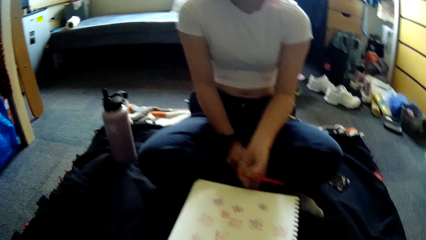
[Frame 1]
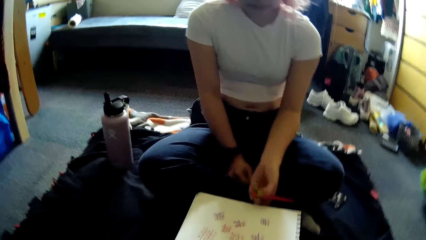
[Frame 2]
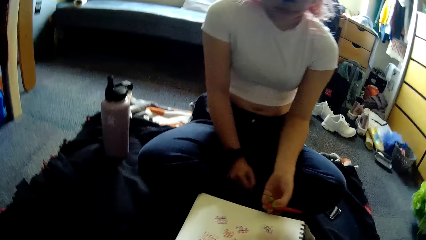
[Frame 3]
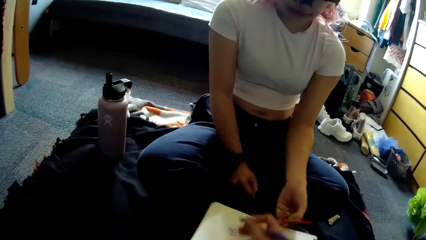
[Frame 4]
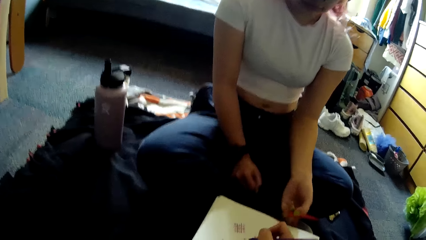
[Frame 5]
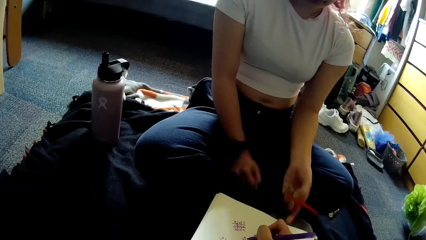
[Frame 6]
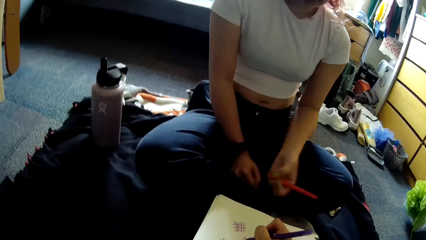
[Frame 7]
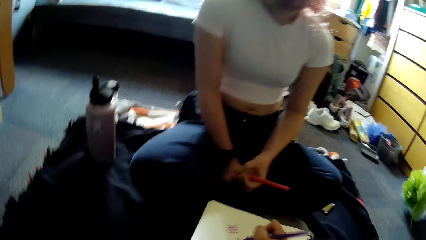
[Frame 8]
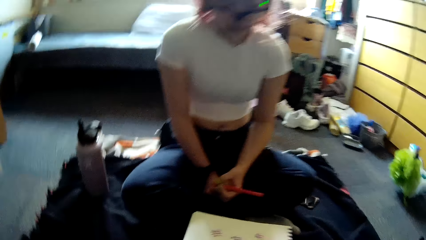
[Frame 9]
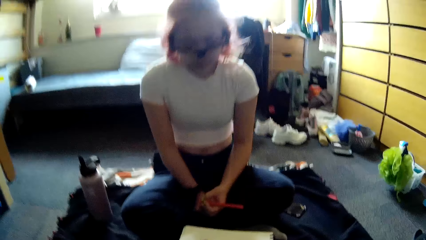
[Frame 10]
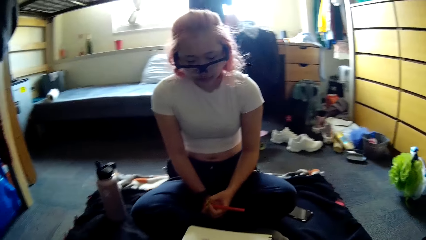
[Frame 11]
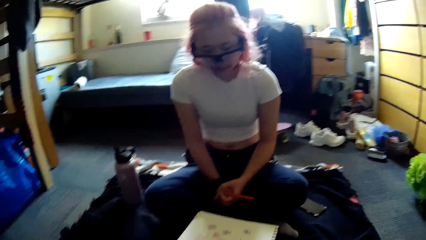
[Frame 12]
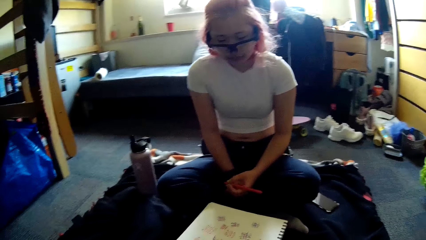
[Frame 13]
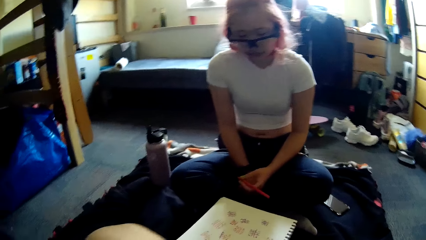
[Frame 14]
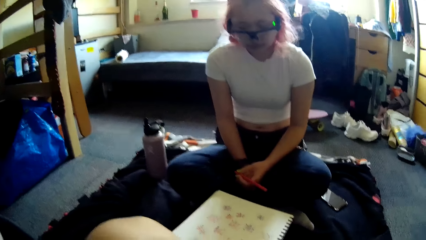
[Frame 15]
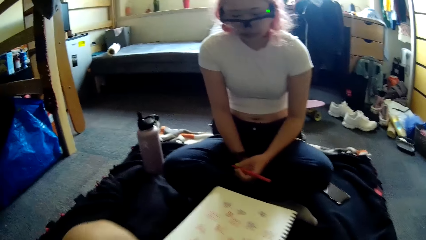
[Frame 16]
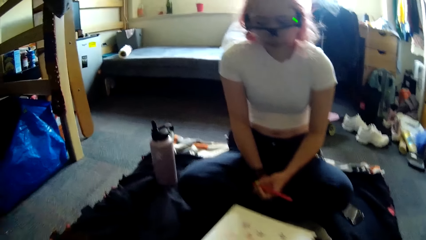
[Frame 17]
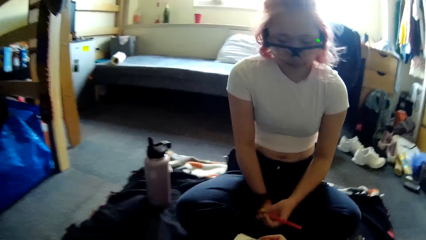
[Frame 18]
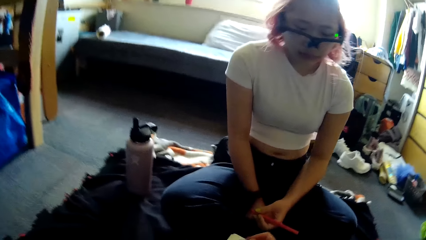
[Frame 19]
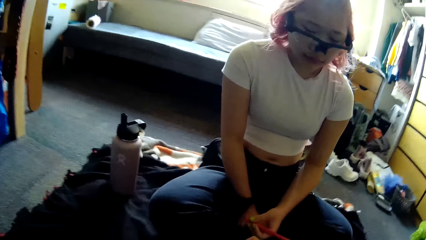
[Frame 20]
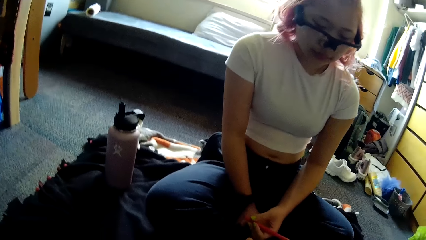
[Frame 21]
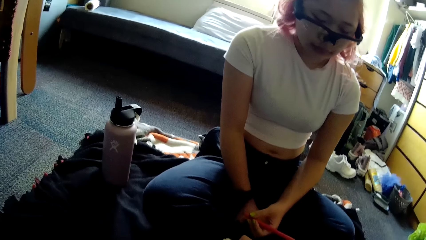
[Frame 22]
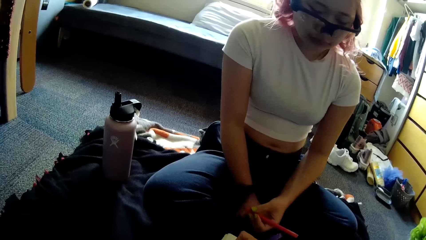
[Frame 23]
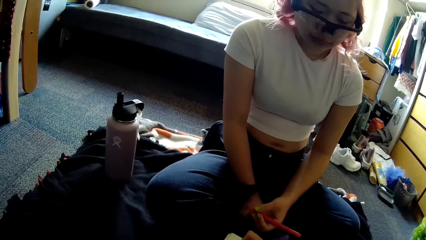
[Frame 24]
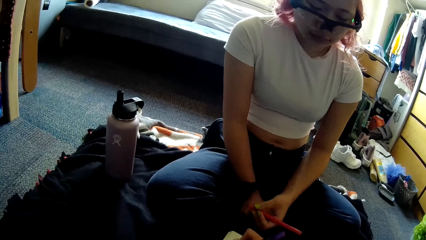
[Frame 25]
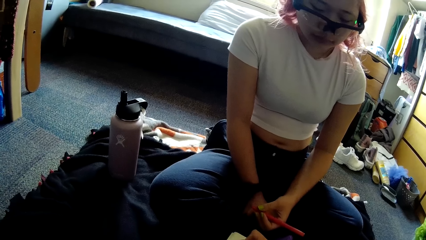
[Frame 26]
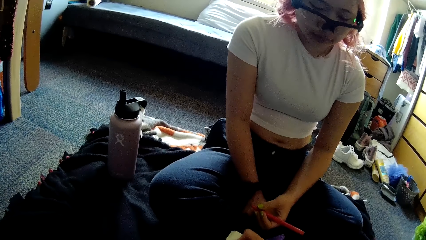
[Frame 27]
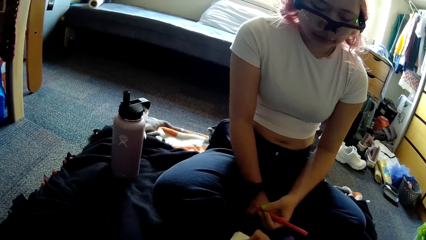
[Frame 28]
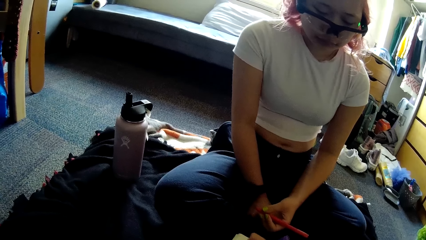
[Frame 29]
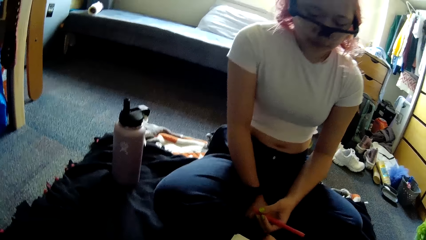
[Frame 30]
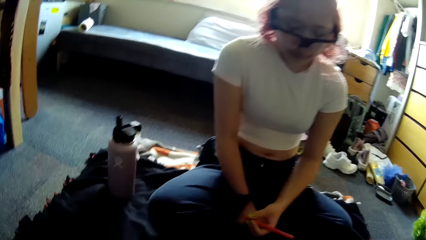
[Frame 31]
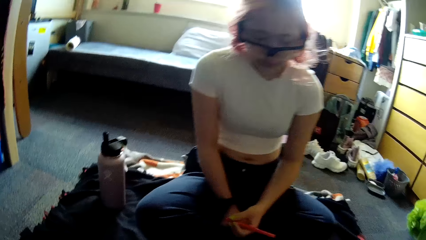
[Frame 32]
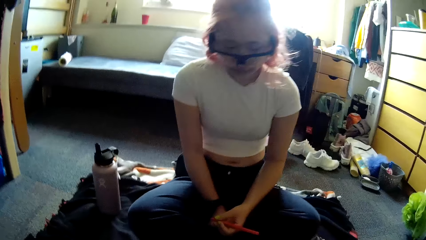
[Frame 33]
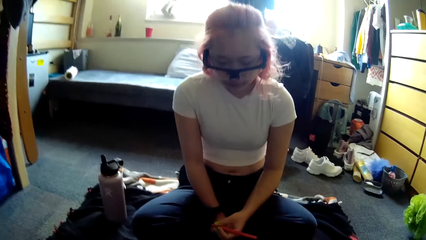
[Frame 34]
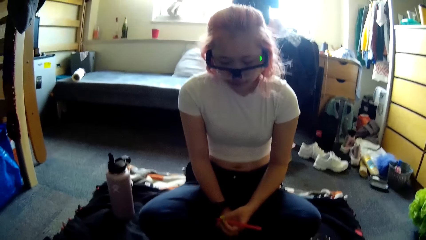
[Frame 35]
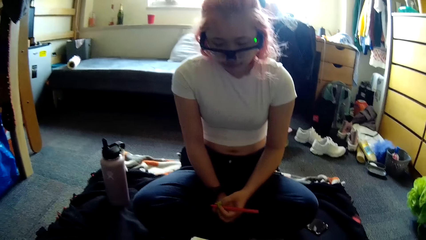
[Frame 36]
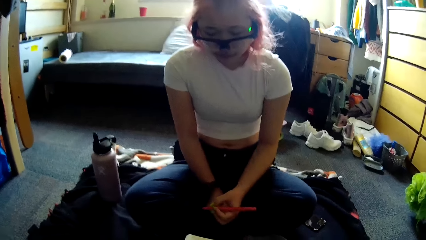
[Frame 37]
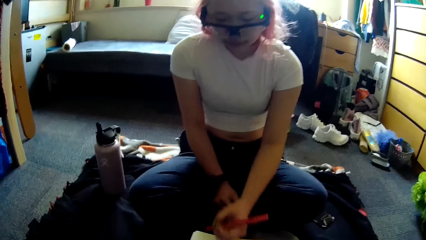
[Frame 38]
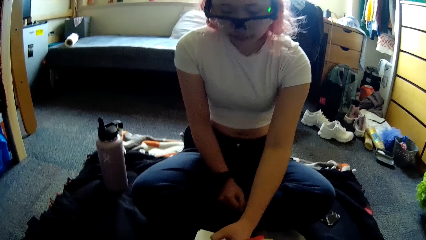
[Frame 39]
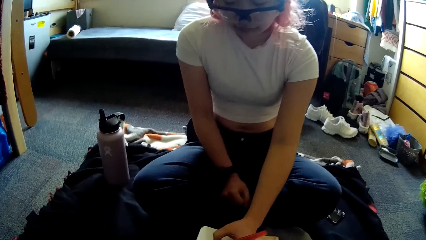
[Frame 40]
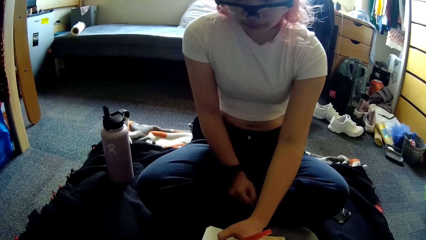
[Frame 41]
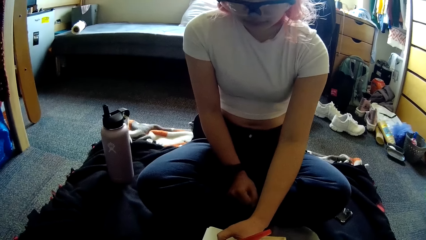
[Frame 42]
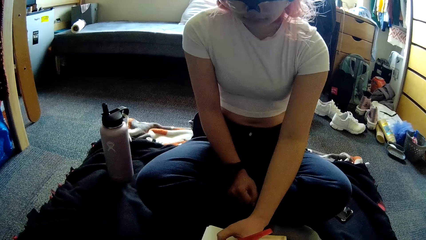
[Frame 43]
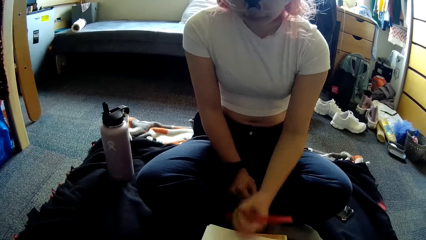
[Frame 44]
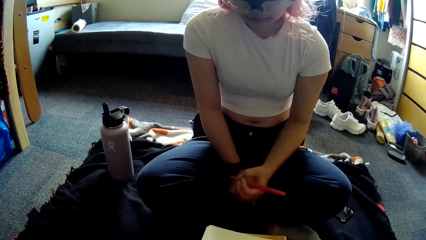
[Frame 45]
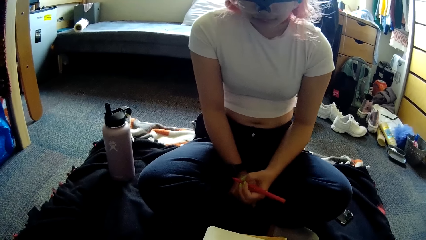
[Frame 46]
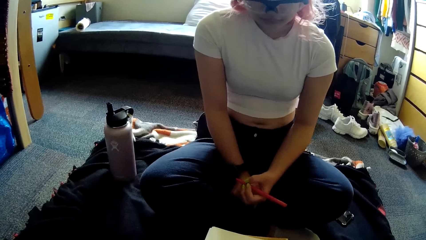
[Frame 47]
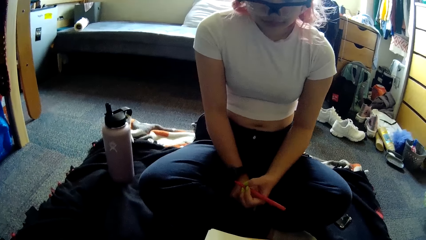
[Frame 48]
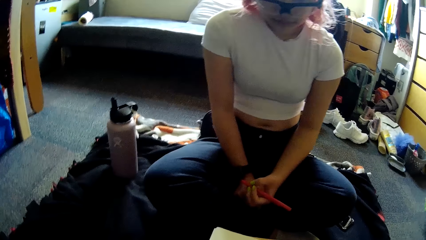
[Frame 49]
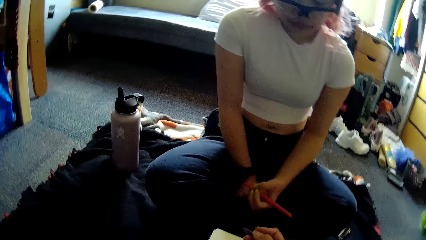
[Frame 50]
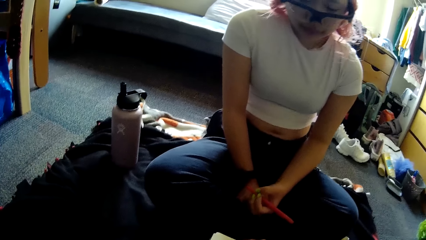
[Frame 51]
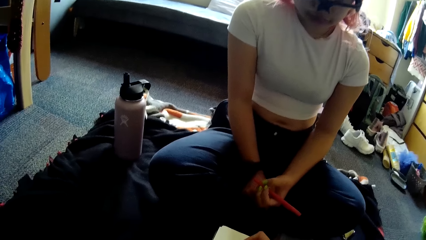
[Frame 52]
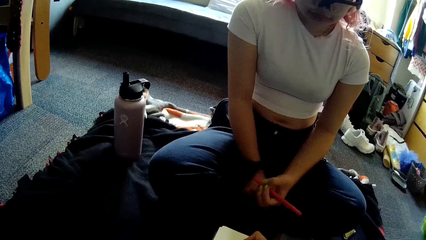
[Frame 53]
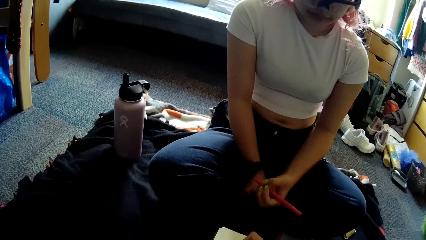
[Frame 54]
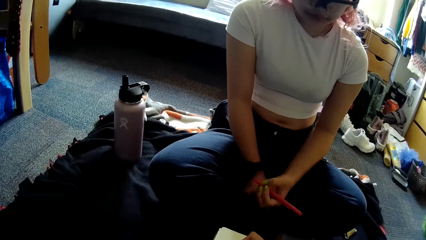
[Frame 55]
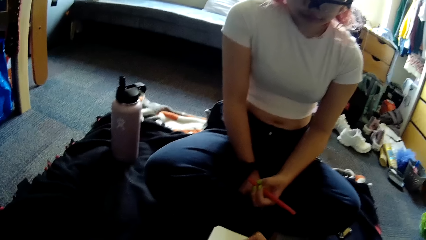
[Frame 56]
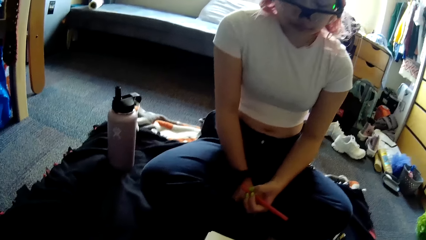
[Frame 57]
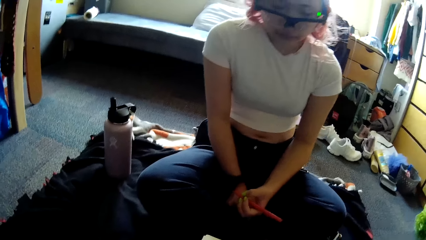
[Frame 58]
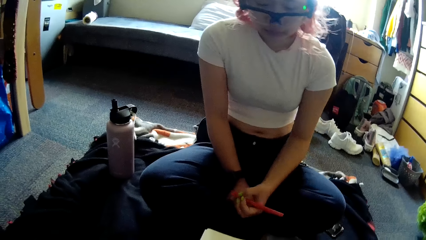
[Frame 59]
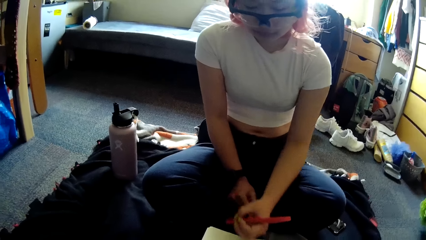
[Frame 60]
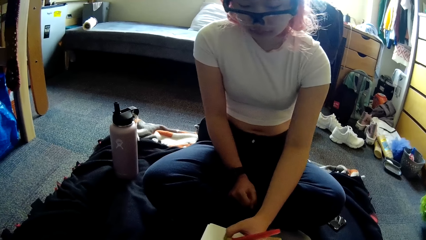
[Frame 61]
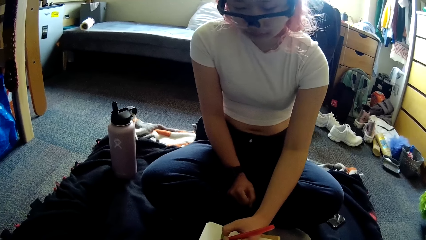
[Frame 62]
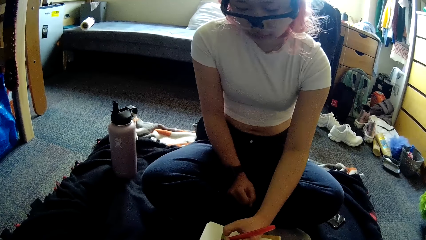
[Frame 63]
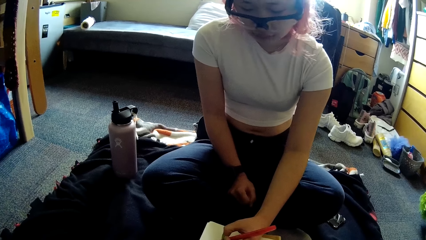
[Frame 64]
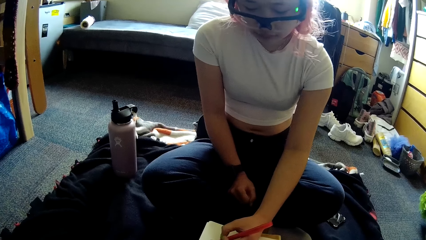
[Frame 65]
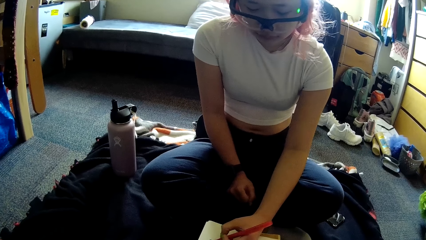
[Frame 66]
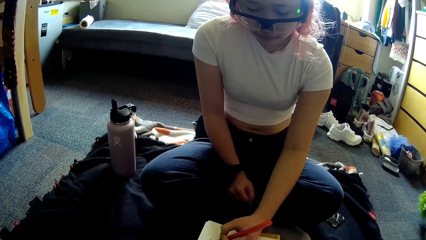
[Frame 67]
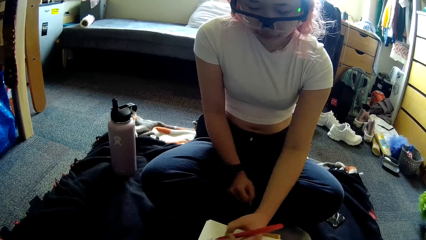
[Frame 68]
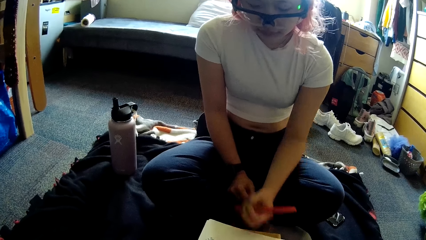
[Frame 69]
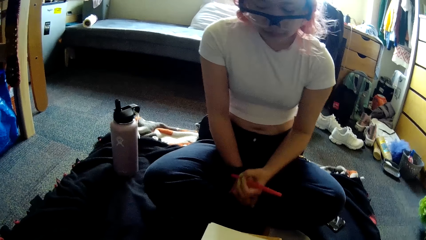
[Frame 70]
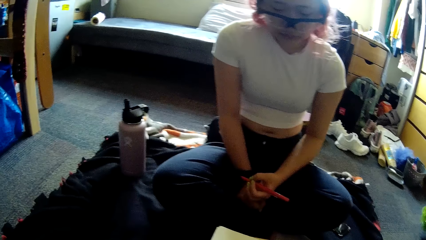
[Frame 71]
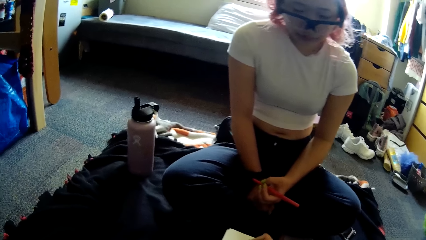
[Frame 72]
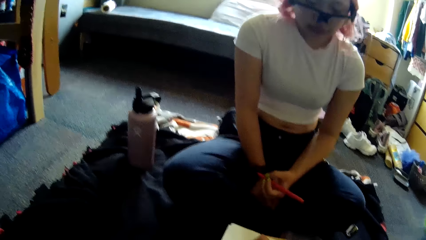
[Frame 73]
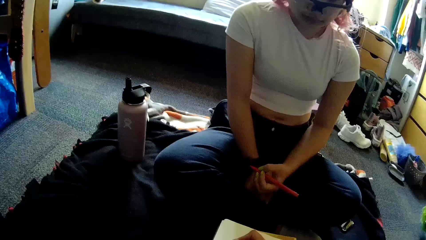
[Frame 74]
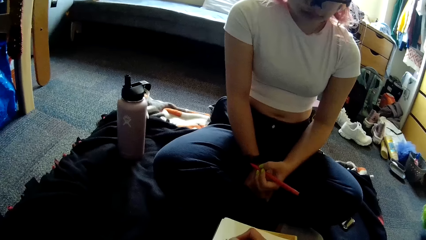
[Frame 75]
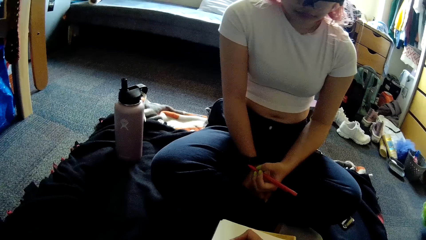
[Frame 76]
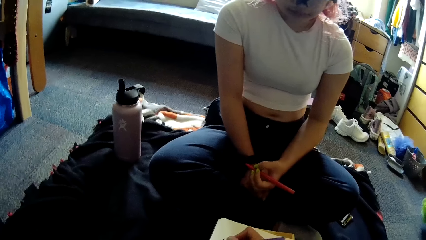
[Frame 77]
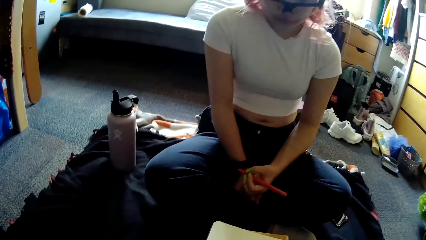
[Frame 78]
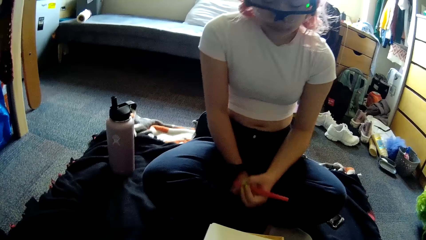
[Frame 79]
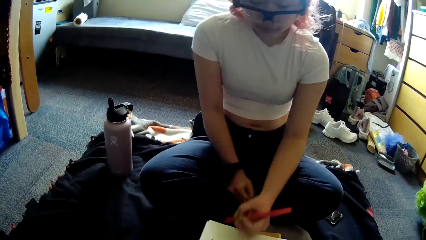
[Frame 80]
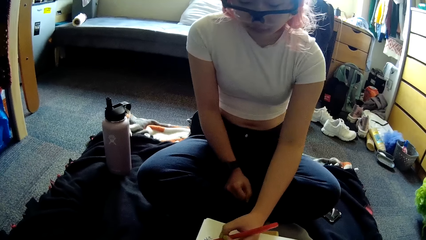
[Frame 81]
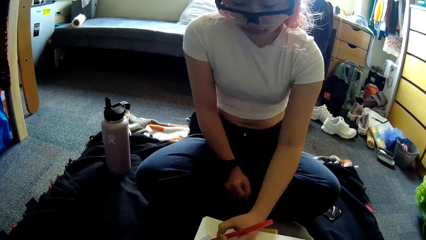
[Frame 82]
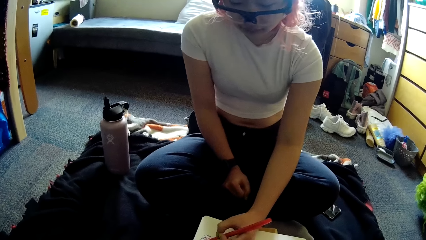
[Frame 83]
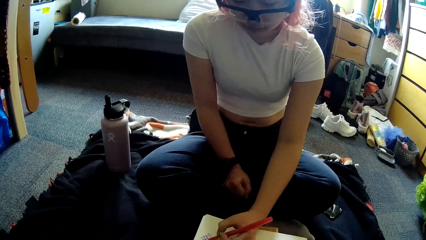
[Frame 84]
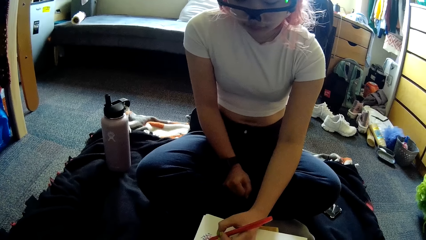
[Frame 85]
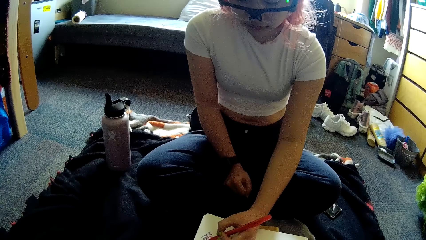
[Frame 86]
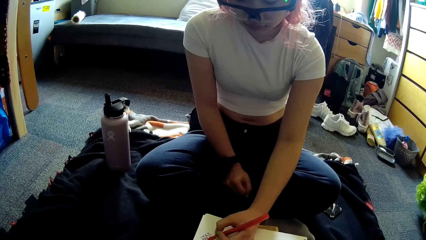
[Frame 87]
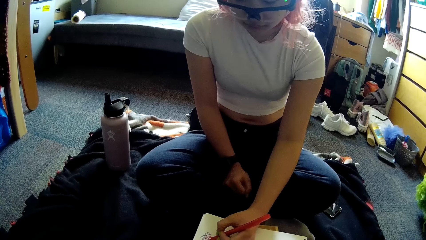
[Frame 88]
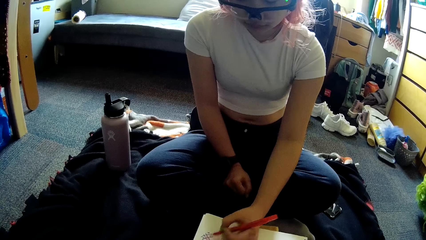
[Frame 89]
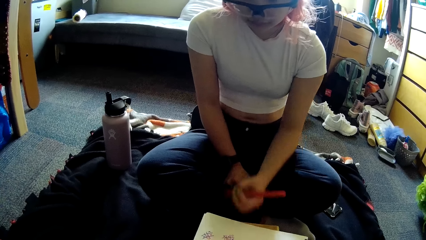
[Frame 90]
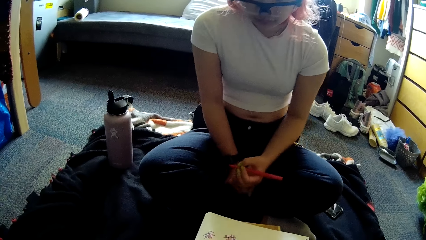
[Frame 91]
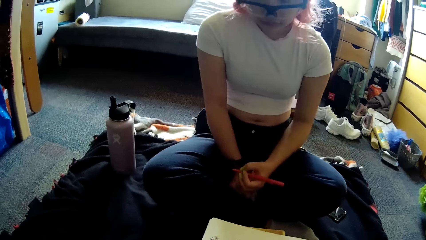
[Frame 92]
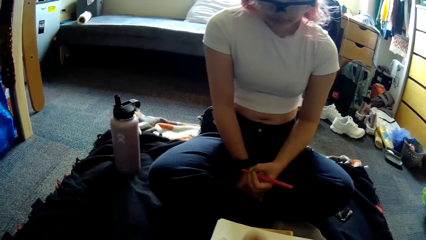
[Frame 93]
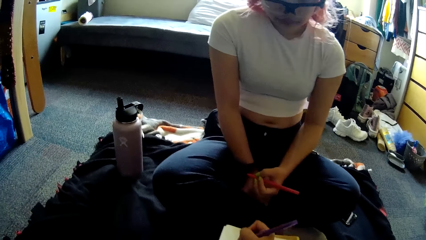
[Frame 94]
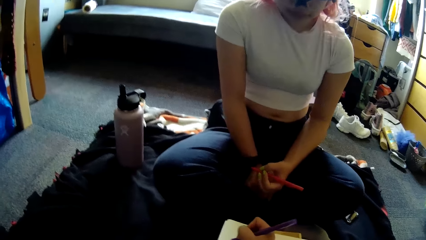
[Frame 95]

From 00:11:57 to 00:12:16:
The woman moves a book with a finger. The camera wearer writes on the paper with the pen in her right hand. She adjusts the camera on her head with her left hand. She writes on the paper with the pen in her right hand. The woman writes on the paper with the pen in her left hand. The woman writes on the paper. The camera wearer writes on the paper with the pen in her right hand. The woman writes on the paper with the pen in her left hand.
